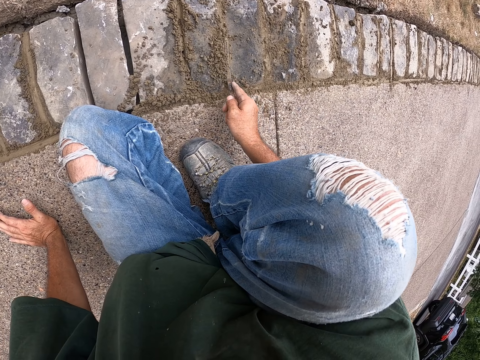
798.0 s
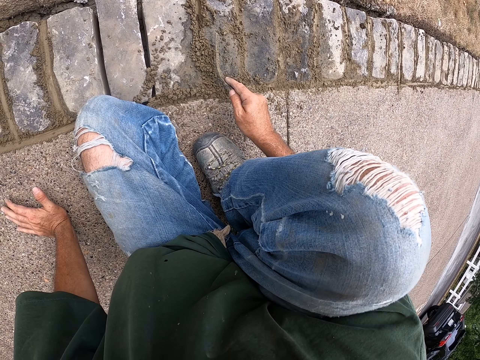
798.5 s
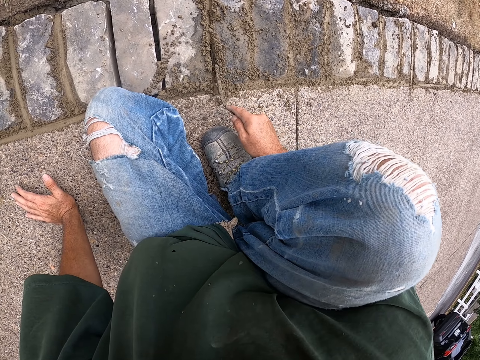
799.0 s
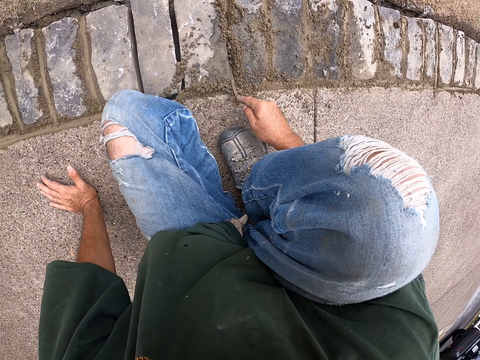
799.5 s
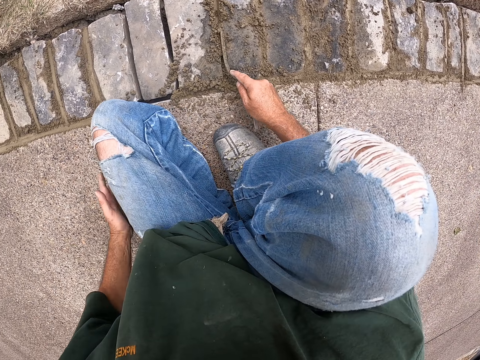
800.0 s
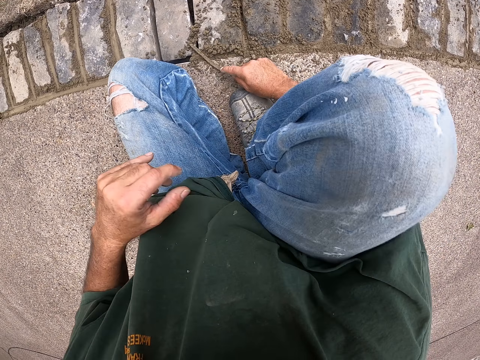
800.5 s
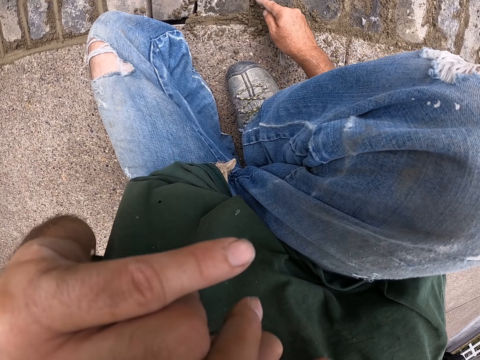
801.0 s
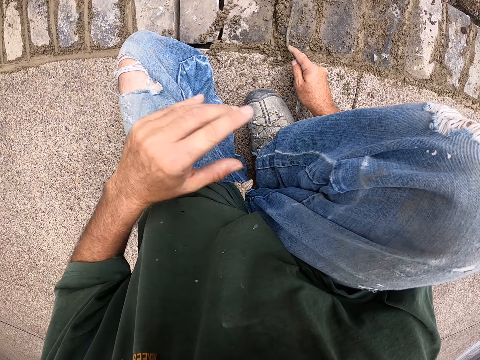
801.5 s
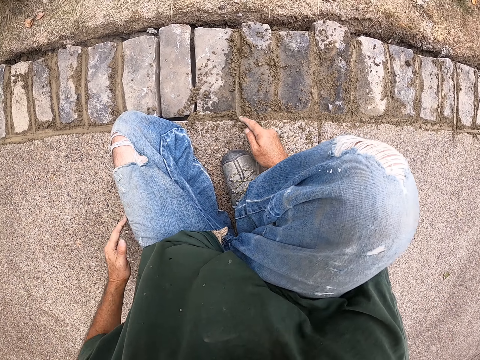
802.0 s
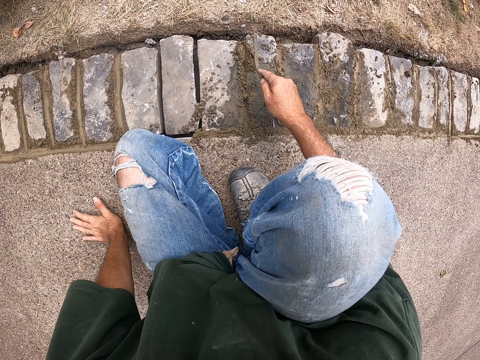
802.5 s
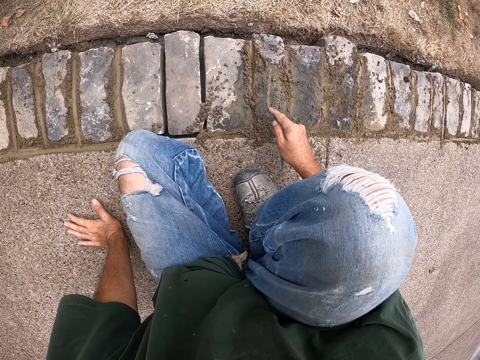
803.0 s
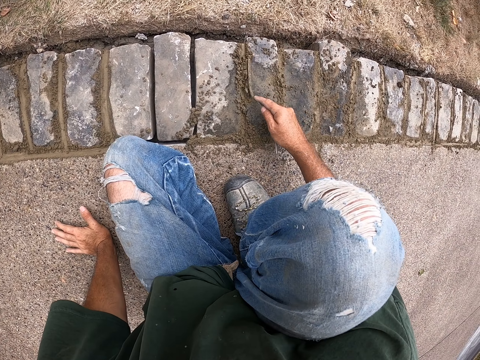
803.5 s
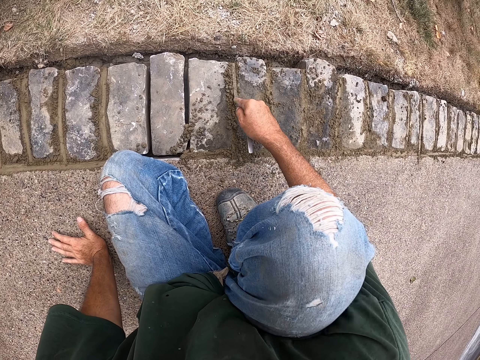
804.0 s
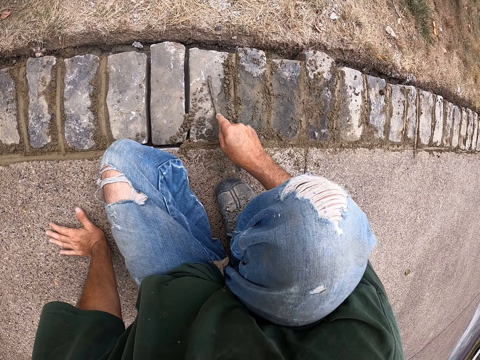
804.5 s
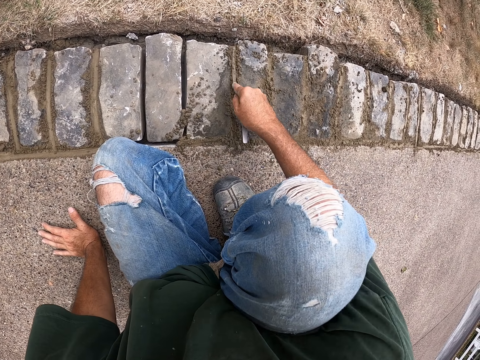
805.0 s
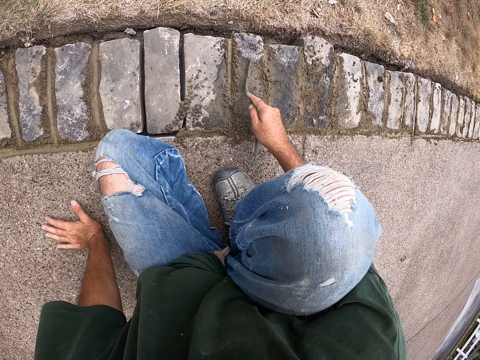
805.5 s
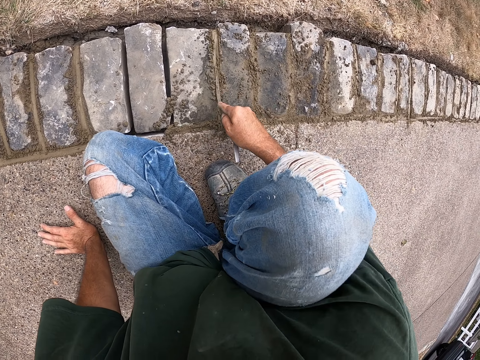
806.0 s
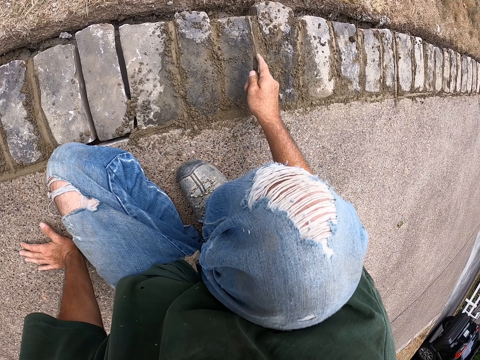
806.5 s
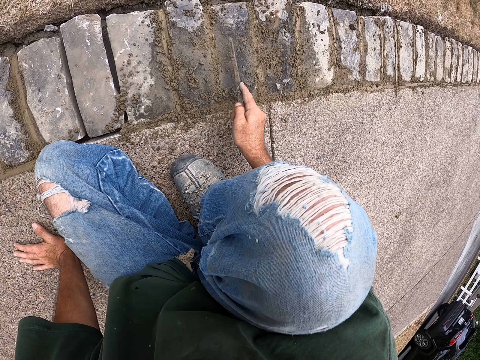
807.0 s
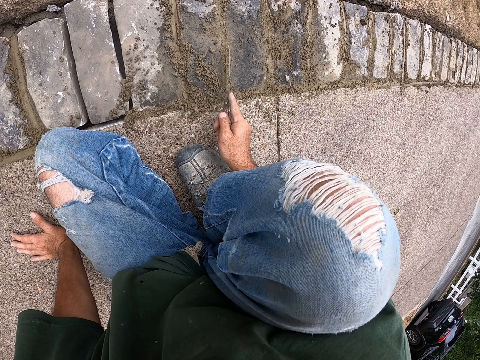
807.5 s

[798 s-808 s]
The camera wearer pulls his hand off the floor. He holds something. He cements the bricks with a joint filler. He itches his face. He pulls his hand off something. He holds his leg. He pulls his hand off the leg. He holds the floor. He cements the bricks with the joint filler.

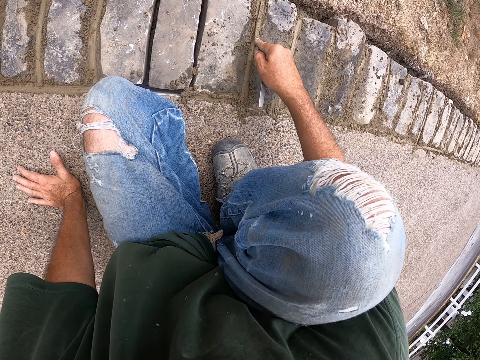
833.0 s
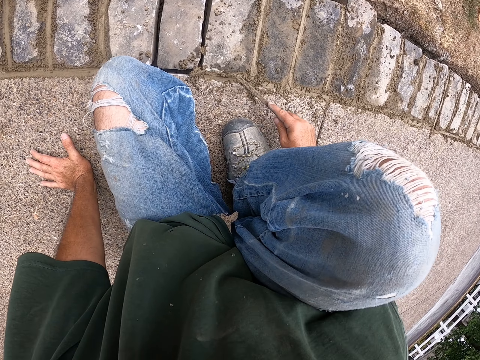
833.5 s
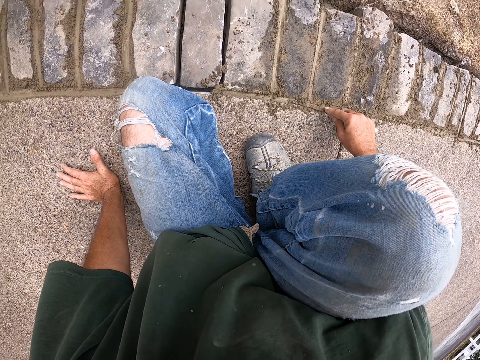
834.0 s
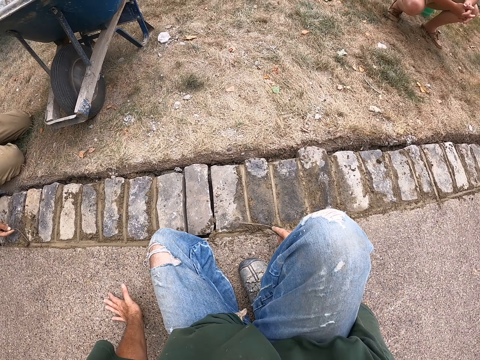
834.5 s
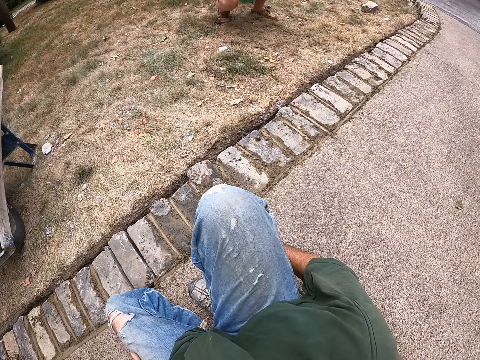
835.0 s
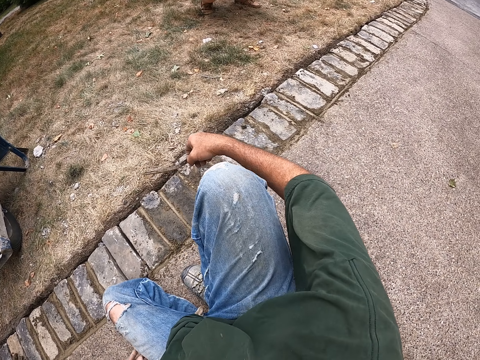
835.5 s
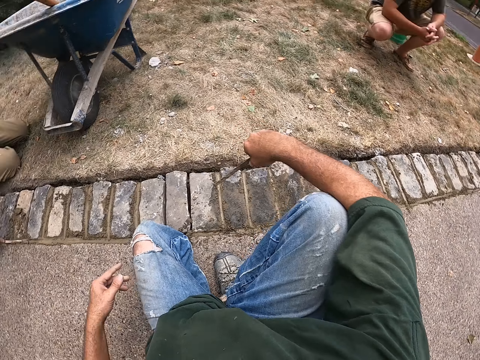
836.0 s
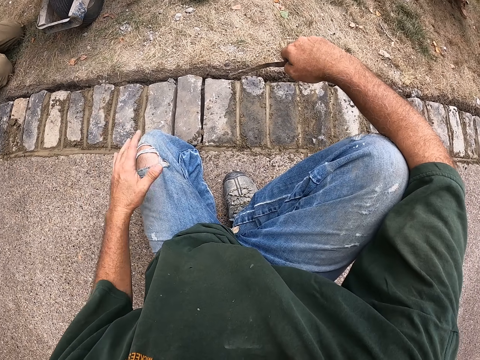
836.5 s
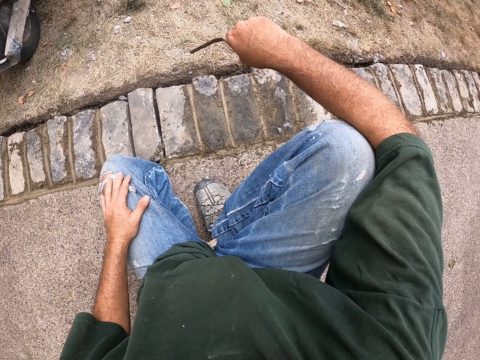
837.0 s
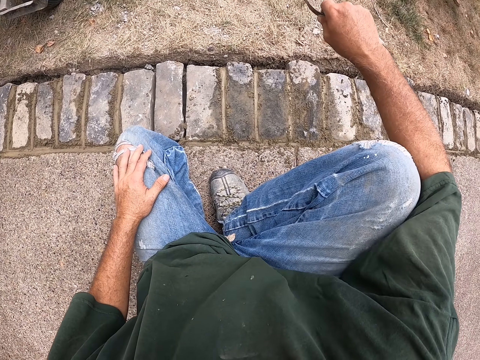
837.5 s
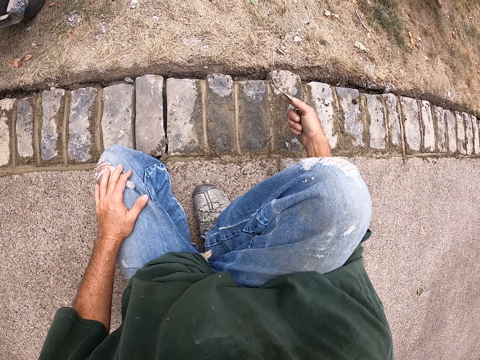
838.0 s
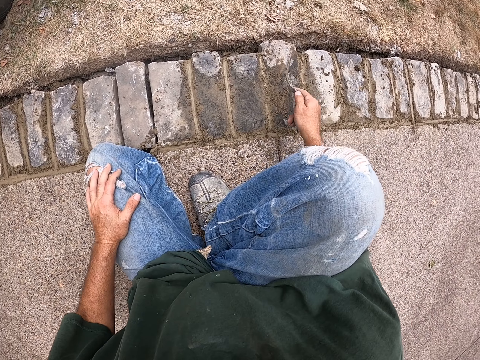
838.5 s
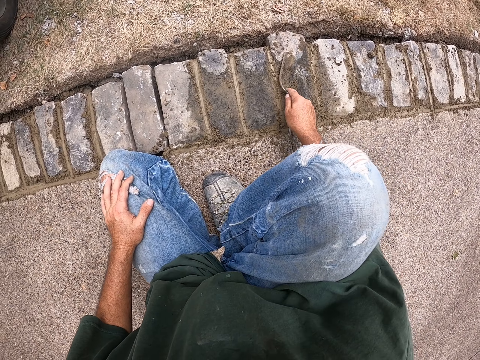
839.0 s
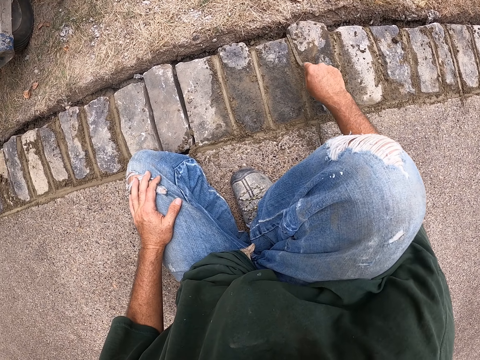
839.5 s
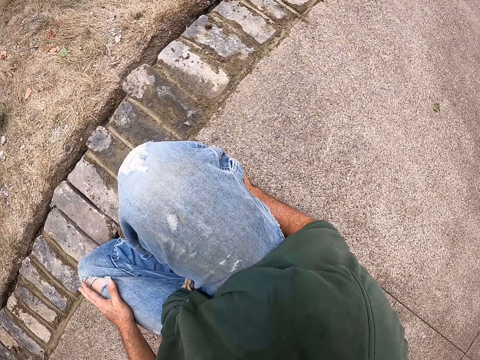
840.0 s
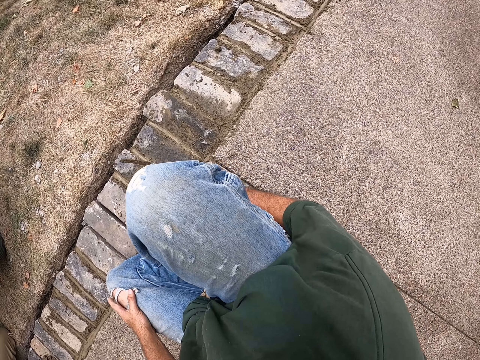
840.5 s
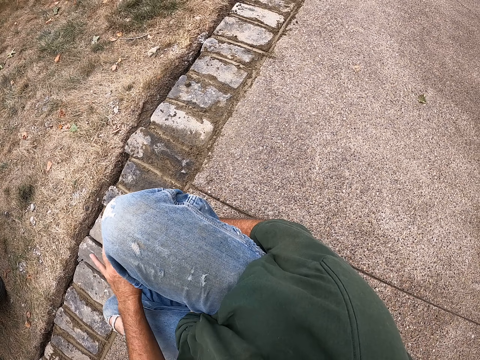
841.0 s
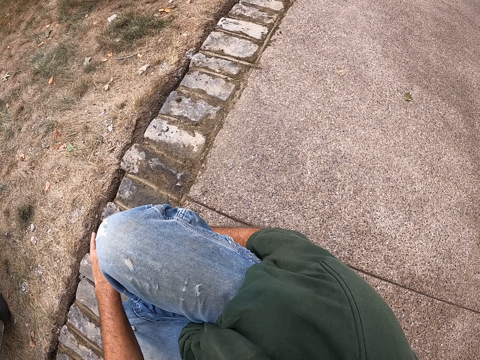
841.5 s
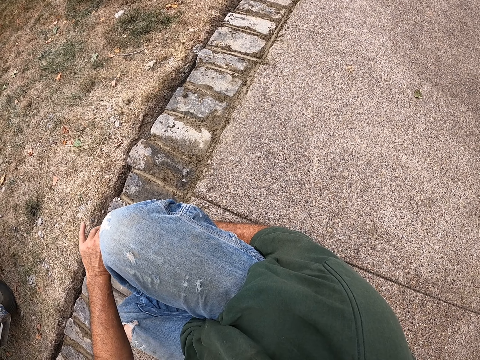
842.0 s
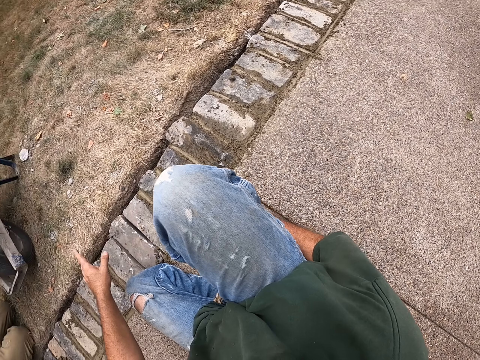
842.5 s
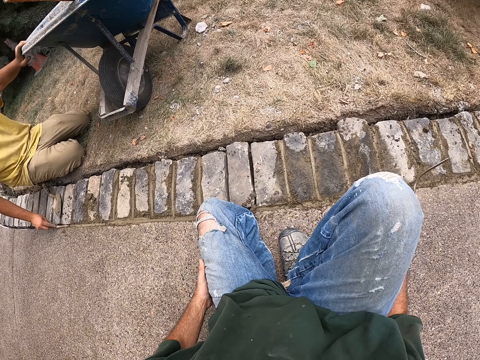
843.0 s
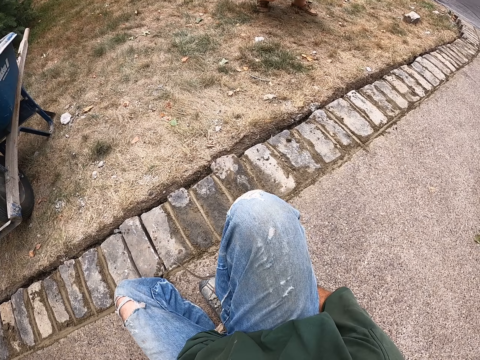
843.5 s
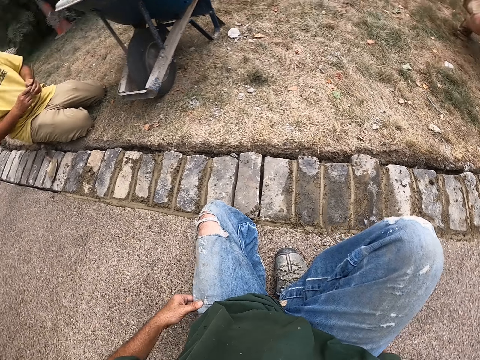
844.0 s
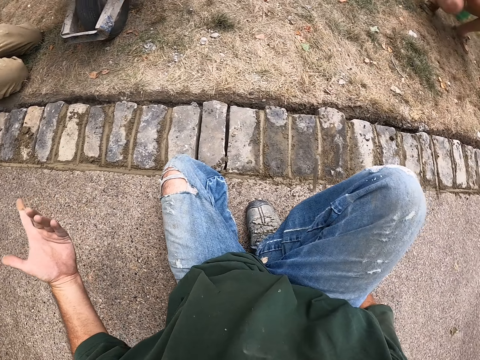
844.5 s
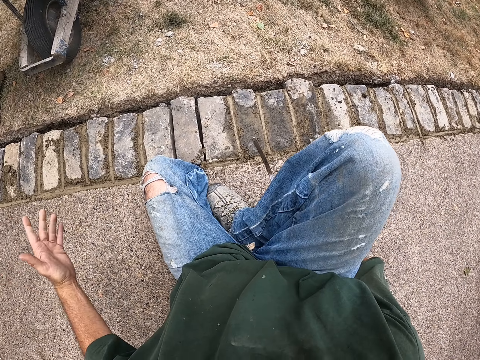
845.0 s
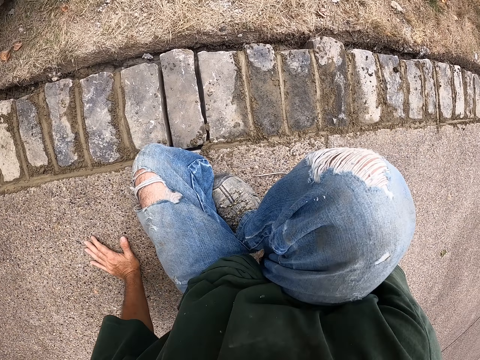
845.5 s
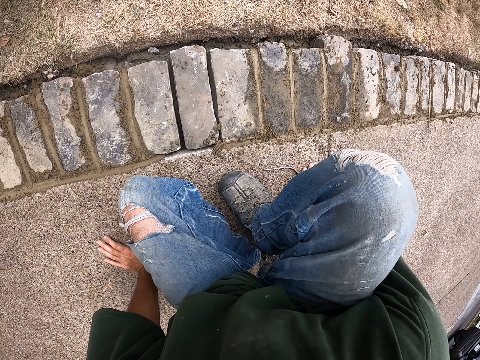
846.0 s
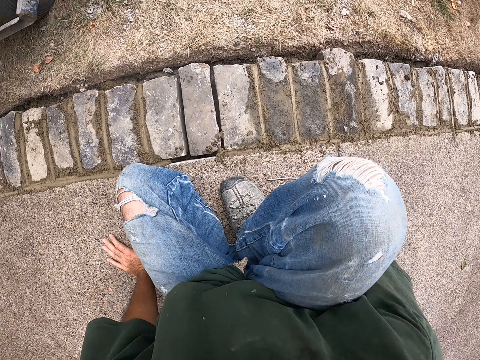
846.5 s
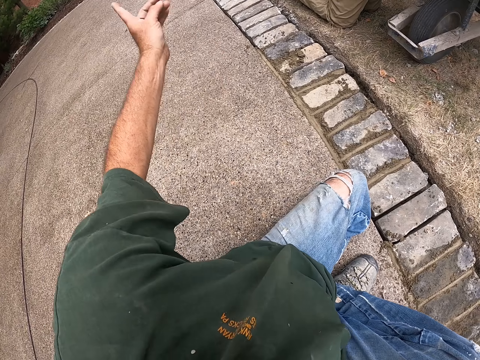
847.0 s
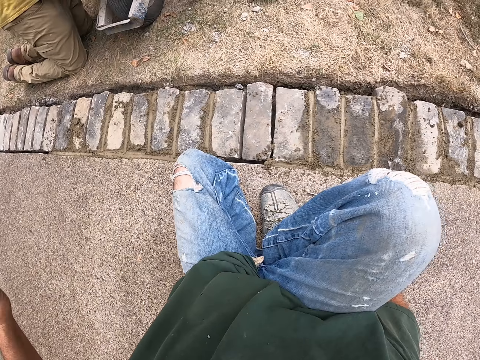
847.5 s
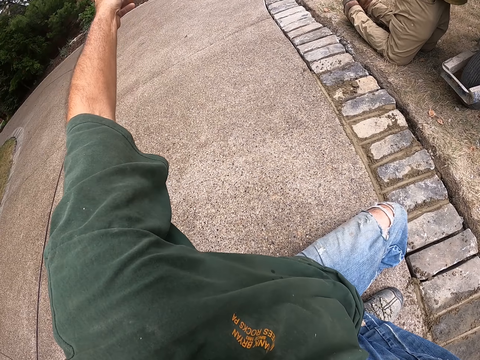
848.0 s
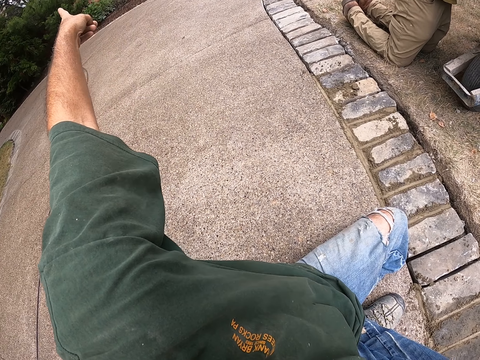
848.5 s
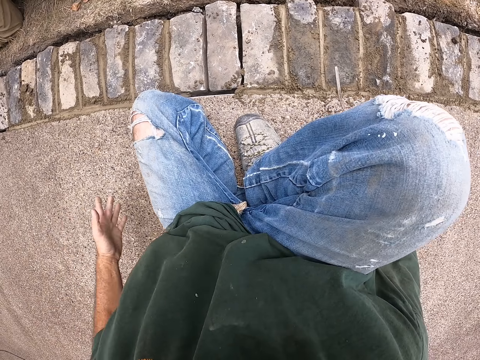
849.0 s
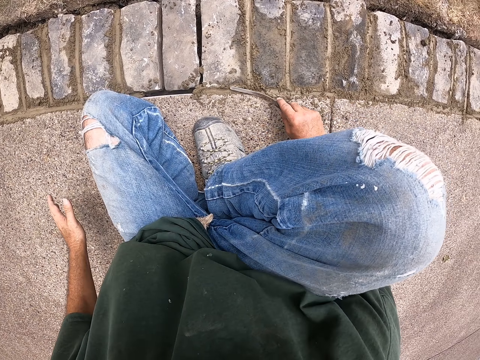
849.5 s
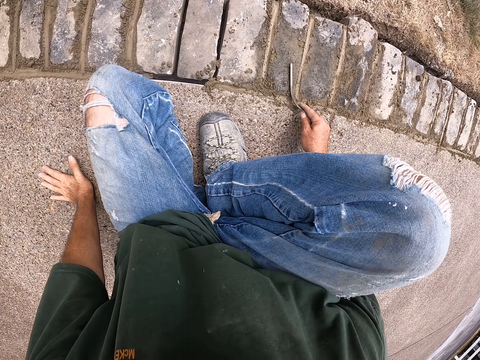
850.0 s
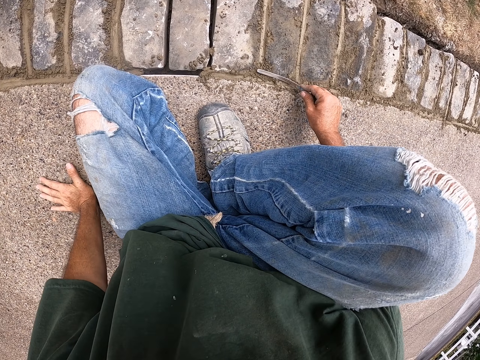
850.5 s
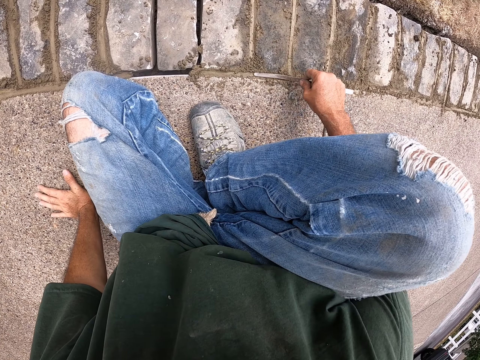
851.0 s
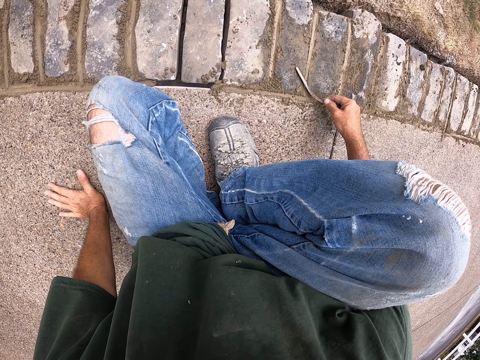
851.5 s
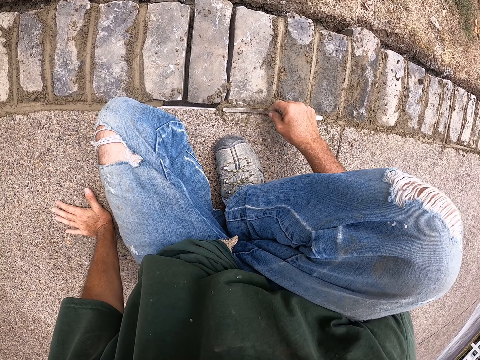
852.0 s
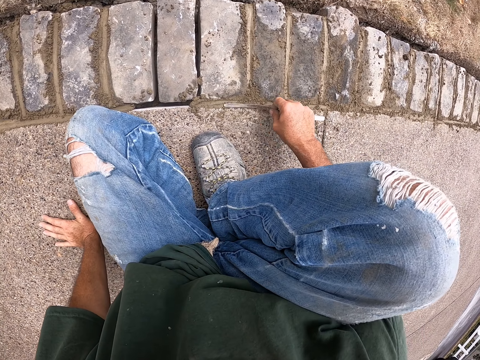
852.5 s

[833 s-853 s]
A person sits beside the wheelbarrow. Another person sits on the other side. The camera wearer pulls the joint filler off the cement. He supports his hand on his knee. He gestures his left hand. He holds his leg. He pulls his hand off the knee. He cements bricks with the joint filler. He pulls his hand off the hold. He clears the joint filler with his hand. He holds his leg. A man cements bricks with a joint filler. The camera wearer gestures his left hand. He holds the floor. He gestures his hand. He points to a side. He holds his leg. He pulls his hand off the leg. He holds the floor. He cements bricks with the joint filler.
